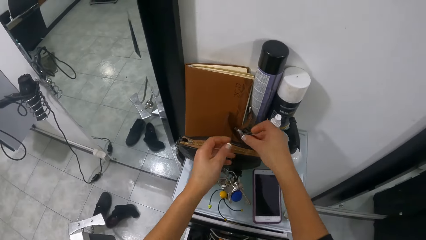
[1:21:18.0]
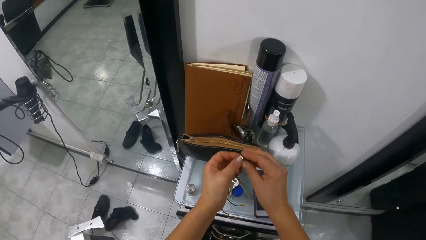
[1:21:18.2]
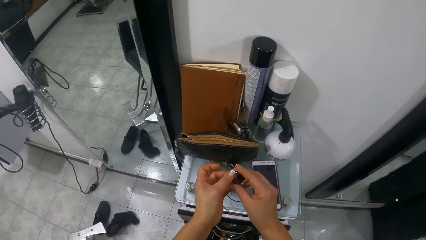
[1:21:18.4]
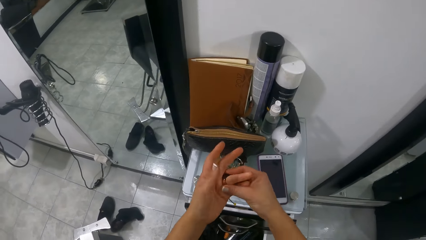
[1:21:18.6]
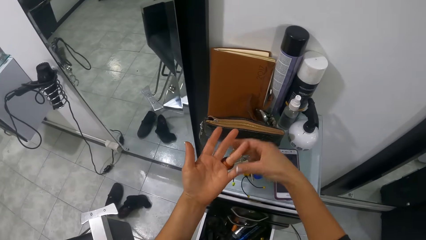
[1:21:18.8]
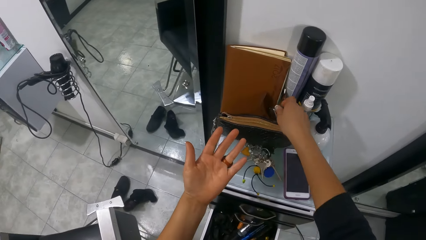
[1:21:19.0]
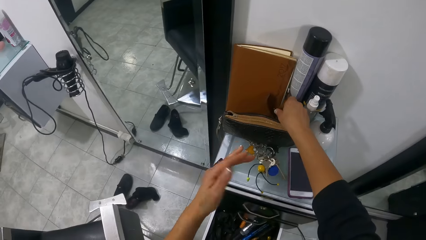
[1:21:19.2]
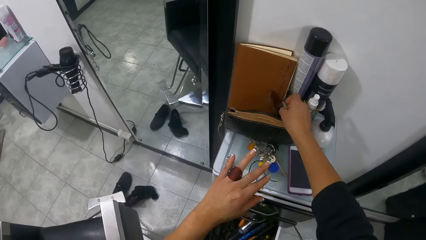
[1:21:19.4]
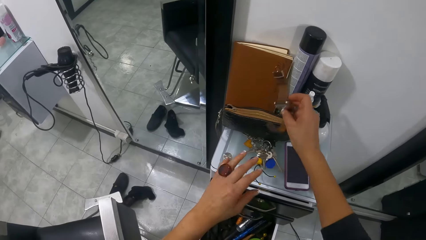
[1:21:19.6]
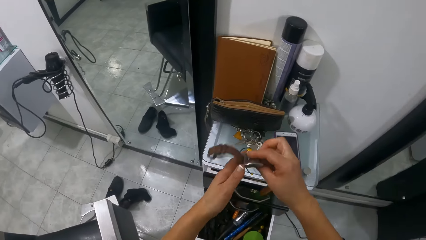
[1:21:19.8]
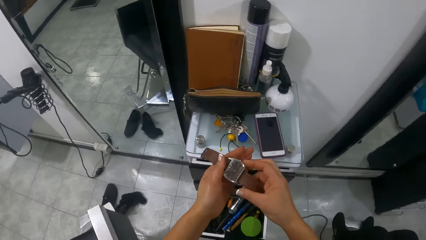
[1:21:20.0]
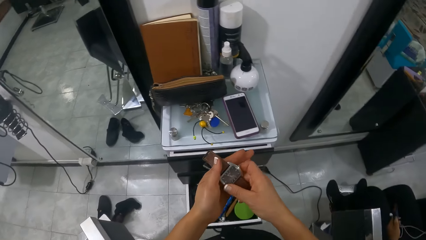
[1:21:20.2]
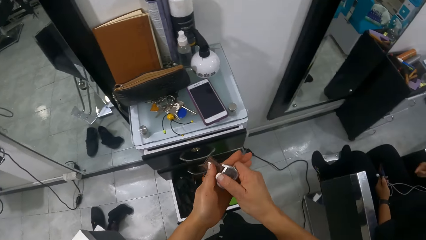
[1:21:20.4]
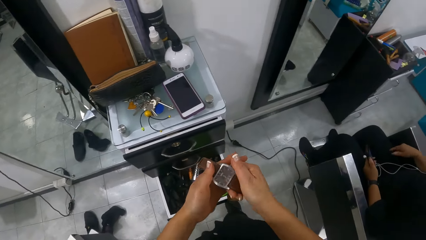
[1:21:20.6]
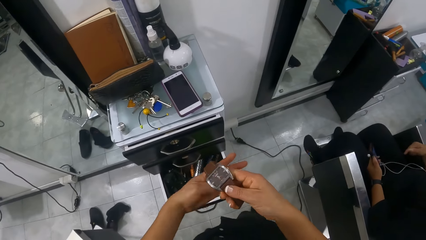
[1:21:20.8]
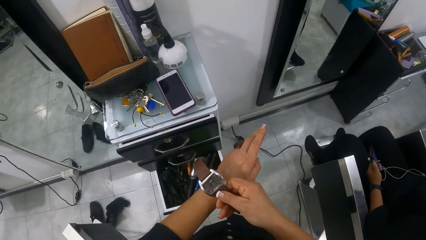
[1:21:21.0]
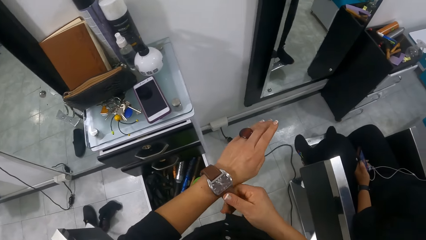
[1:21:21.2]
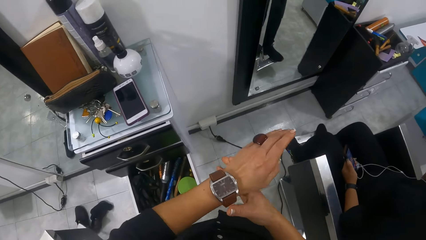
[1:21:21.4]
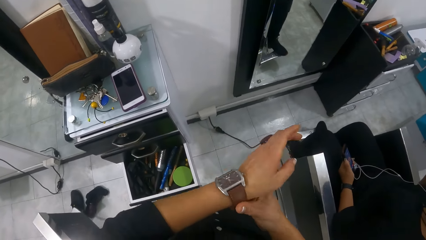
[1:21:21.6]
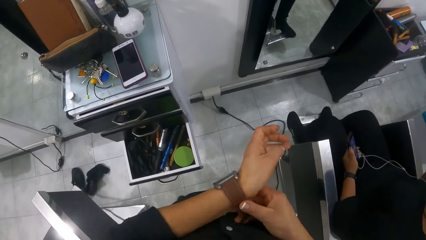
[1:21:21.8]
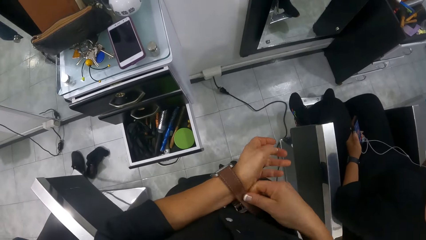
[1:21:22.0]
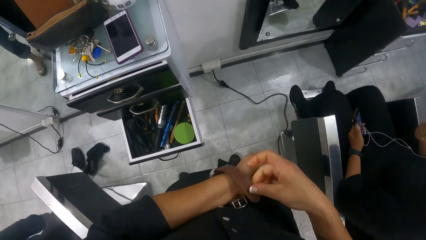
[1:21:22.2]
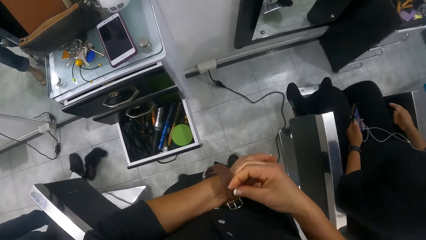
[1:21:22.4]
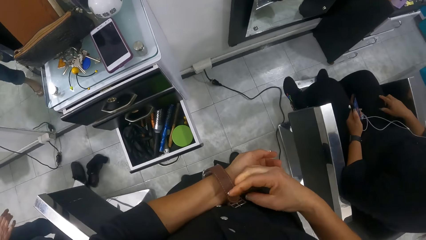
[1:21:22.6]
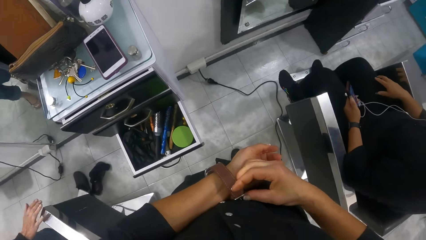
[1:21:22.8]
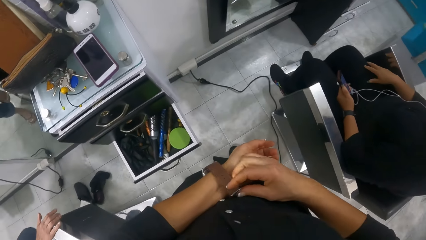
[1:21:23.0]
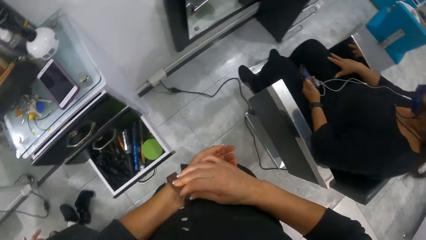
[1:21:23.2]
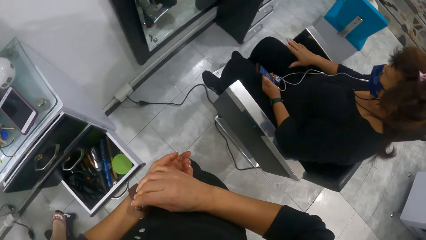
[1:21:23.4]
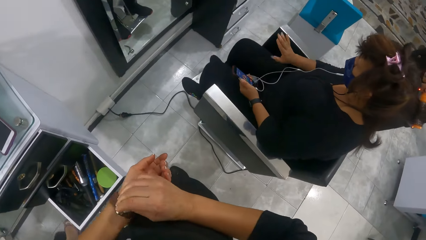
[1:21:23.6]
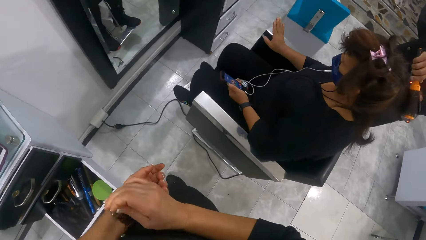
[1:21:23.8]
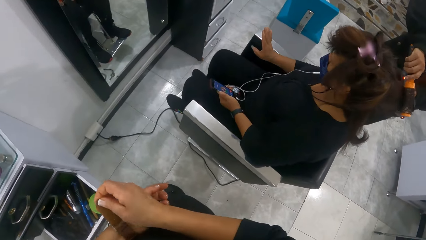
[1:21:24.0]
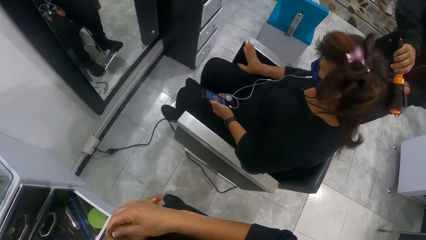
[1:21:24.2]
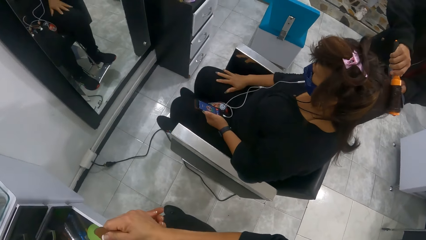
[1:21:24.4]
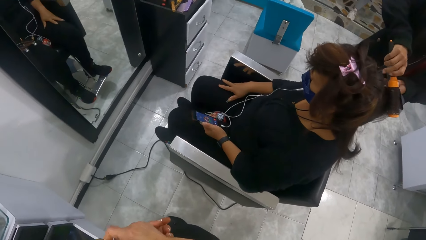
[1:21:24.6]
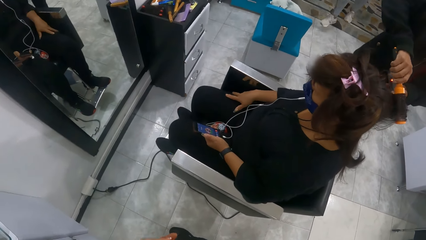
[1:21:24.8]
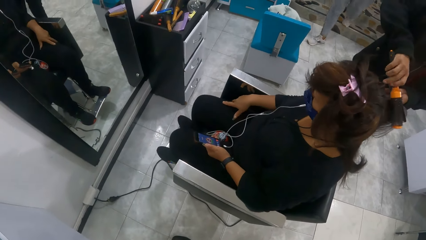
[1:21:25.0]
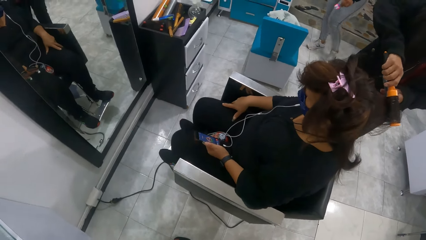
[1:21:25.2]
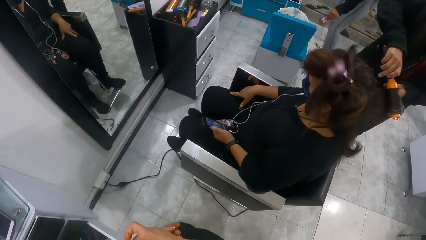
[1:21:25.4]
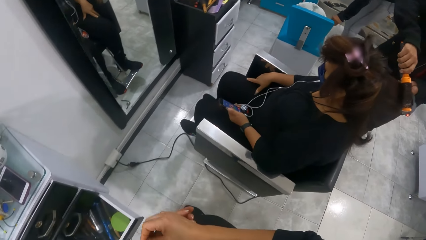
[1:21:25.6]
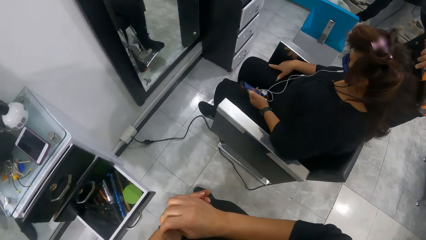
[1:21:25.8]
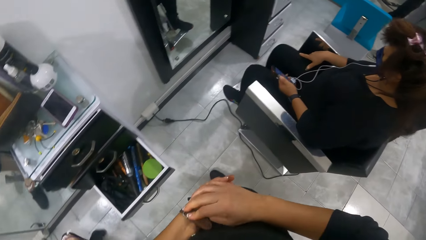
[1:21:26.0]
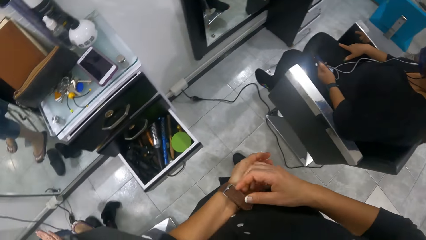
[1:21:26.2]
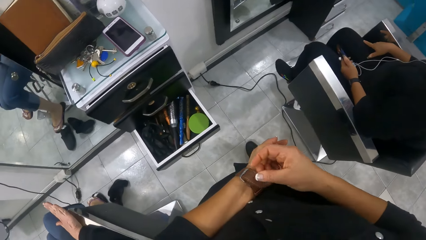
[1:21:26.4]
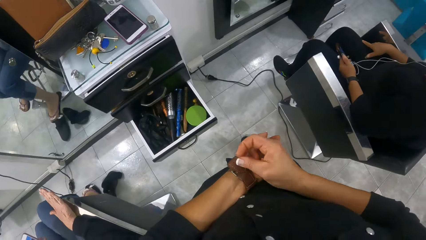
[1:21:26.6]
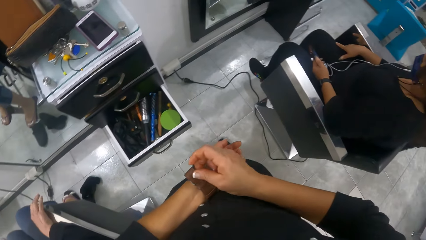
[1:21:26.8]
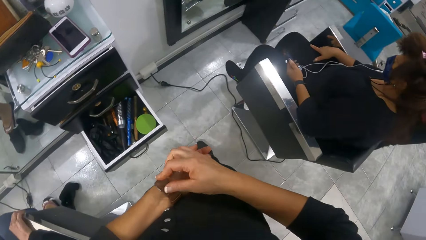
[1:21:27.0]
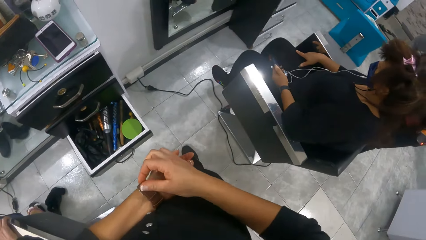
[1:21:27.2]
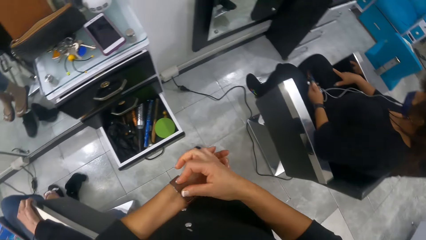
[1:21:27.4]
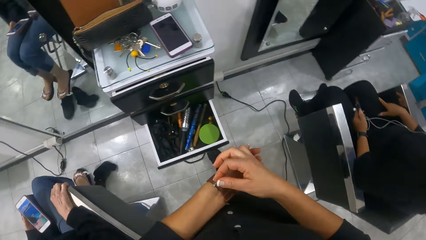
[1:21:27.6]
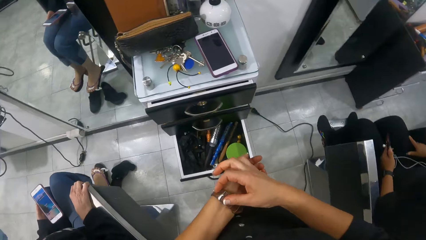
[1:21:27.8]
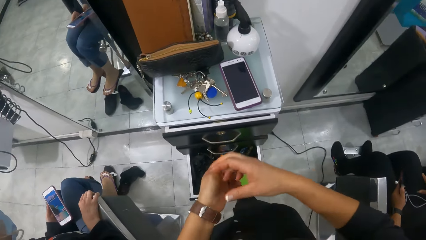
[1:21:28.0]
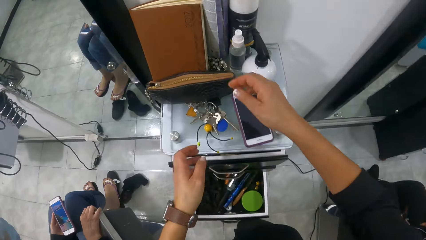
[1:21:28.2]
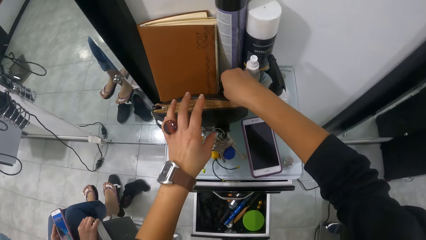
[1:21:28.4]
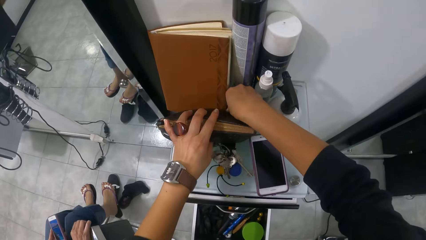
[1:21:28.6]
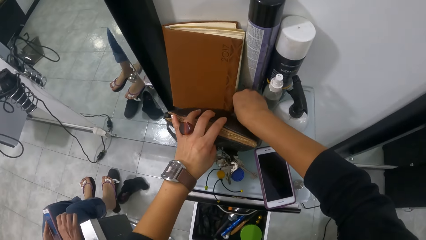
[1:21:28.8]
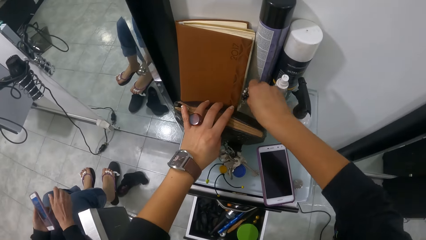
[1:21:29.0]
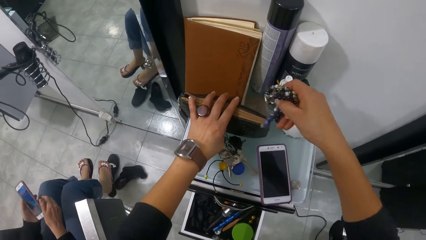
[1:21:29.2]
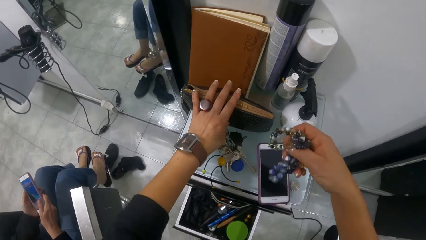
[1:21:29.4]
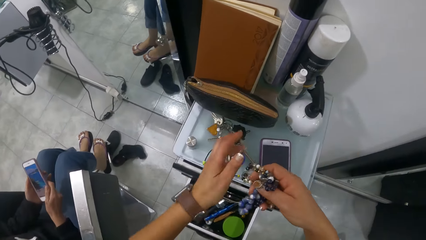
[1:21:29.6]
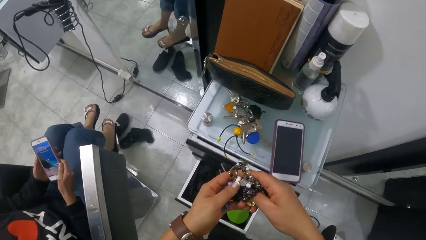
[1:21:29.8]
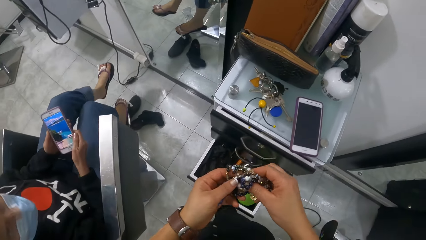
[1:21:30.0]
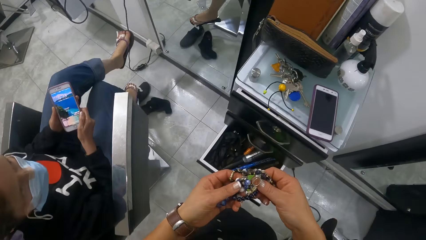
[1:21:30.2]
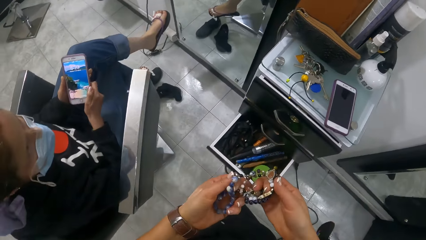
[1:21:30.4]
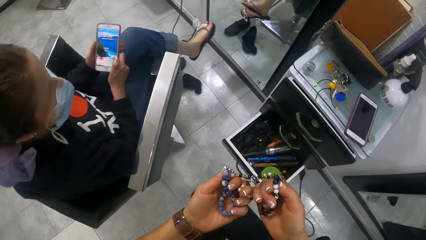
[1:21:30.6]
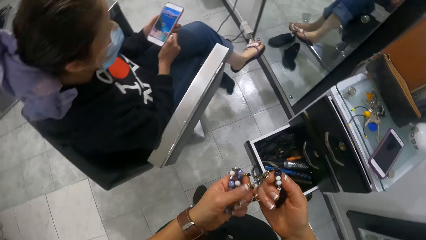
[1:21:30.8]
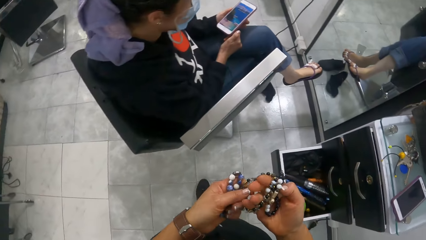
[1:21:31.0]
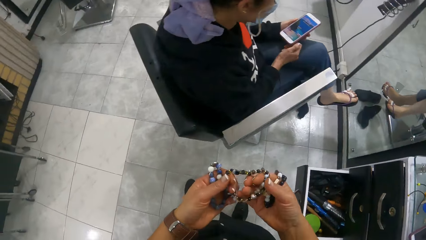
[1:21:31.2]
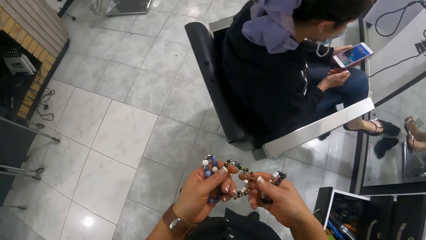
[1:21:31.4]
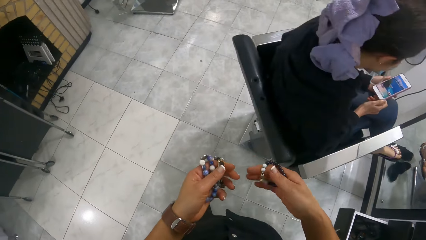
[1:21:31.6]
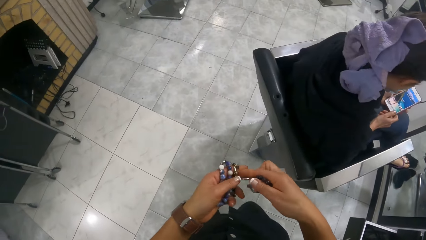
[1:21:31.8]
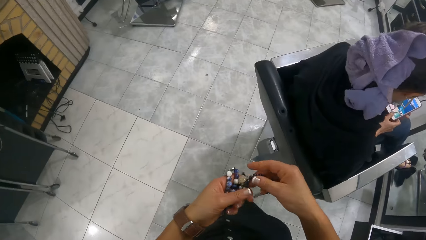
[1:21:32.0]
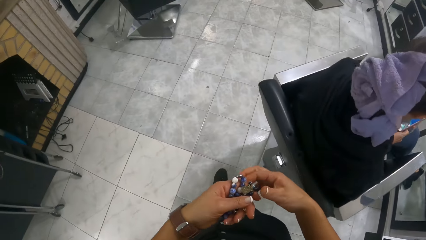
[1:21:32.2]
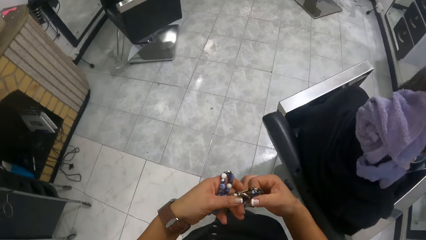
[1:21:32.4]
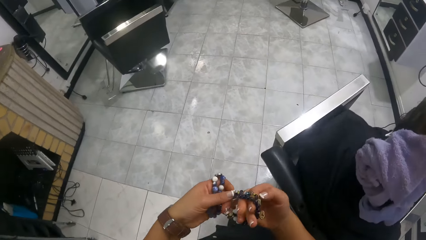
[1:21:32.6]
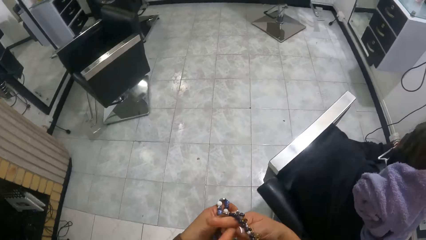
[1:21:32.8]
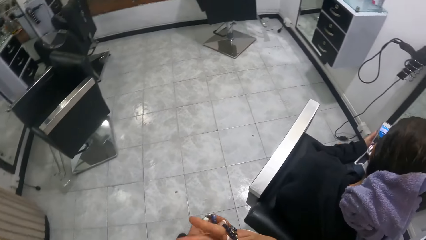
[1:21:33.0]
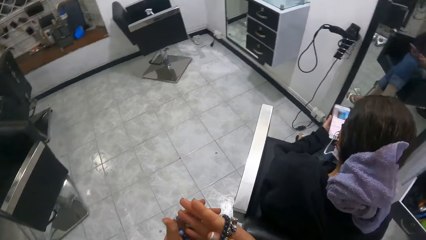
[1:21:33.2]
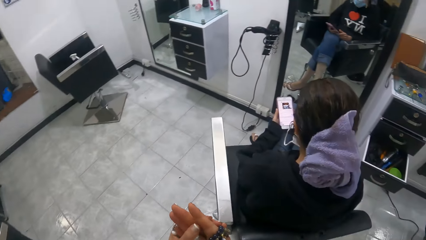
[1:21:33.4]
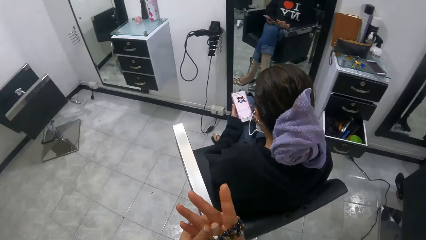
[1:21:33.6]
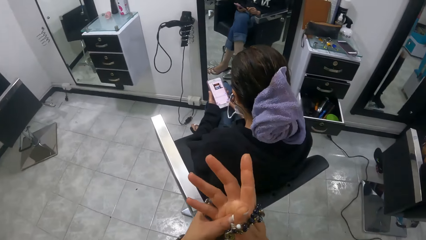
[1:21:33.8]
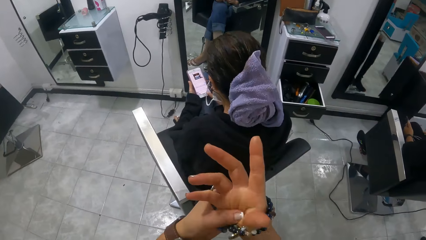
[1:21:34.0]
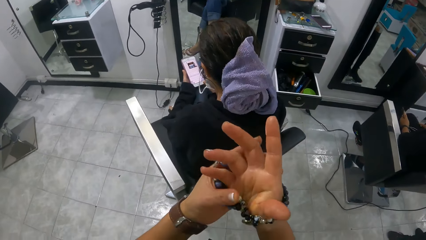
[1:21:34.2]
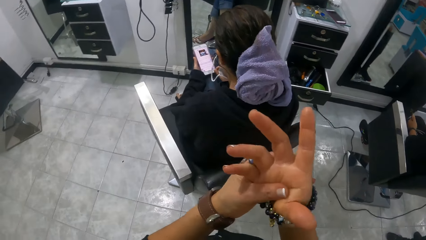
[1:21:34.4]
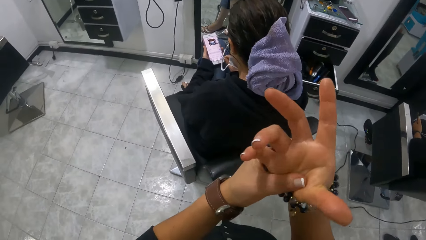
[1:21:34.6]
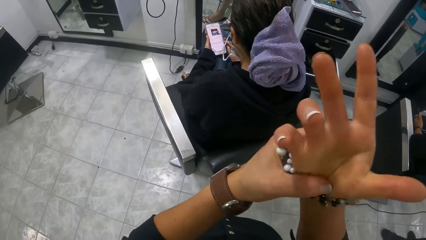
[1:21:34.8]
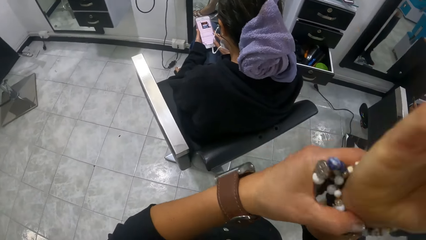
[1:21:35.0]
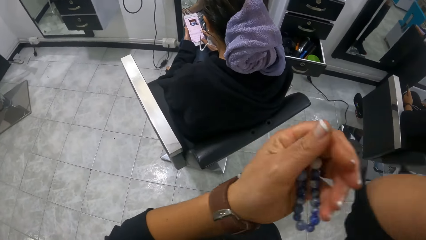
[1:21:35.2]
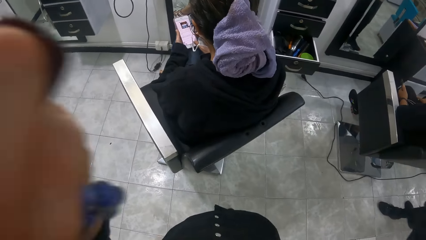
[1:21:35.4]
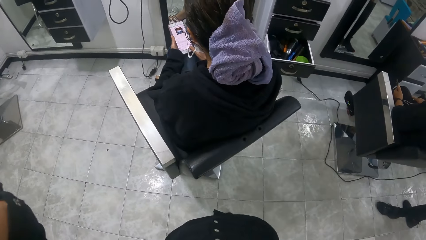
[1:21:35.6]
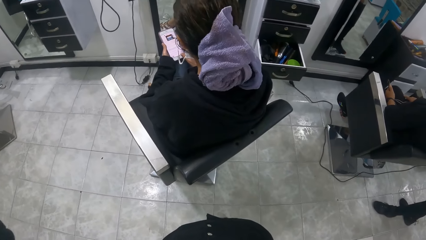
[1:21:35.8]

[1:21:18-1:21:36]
The camera wearer picks a ring on the drawer with her right hand. She wears the ring on her left finger with her right hand. She picks a wrist watch on the drawer with her right hand. She wipes the glass of the watch. She wears the wrist watch on her left hand. A woman sits on the chair. Another woman drops a clip in a box with her left hand. The first woman holds the cellphone in her left hand. The camera wearer picks hand beads or bangles on the drawer with her right hand. She passes some beads in her right hand to her left hand. She adjusts the bangles. The first woman operates the cellphone with her right hand. The camera wearer wears the hand beads in her right hand on her right hand.
